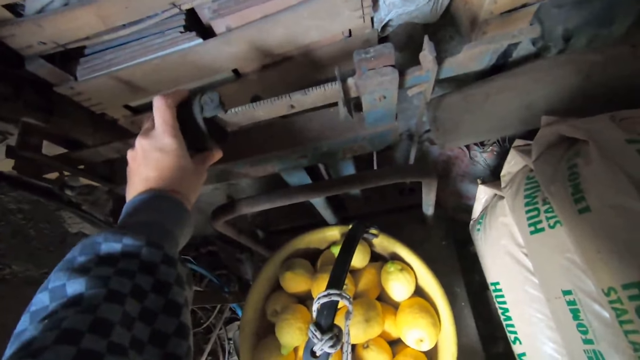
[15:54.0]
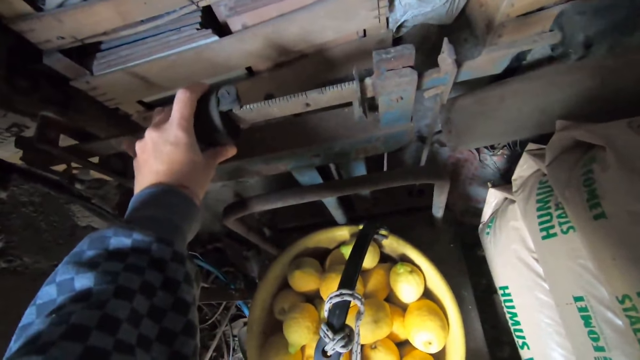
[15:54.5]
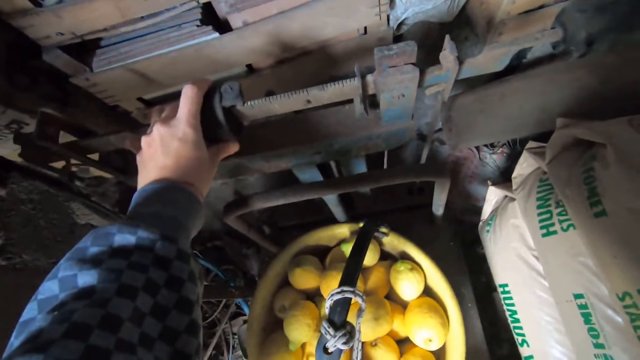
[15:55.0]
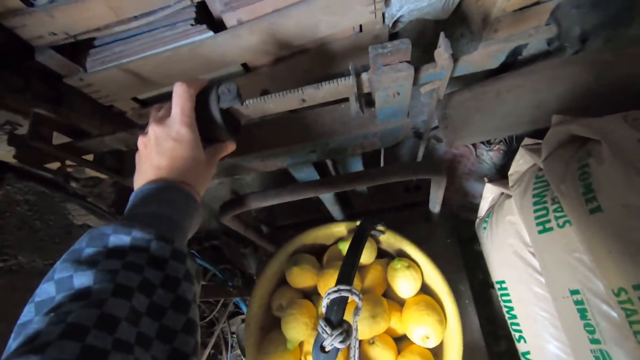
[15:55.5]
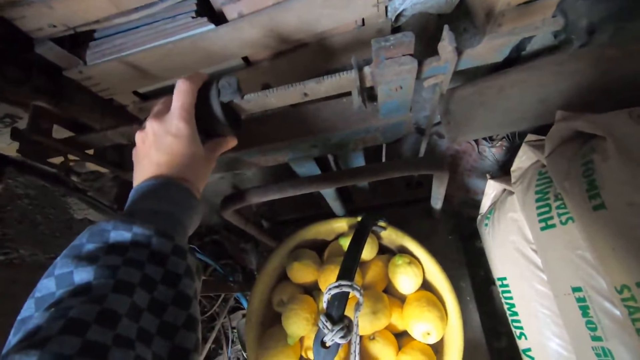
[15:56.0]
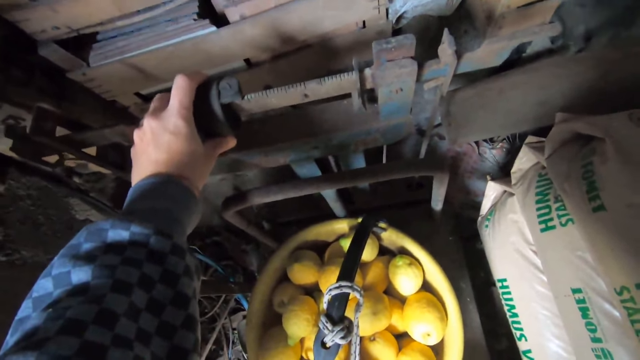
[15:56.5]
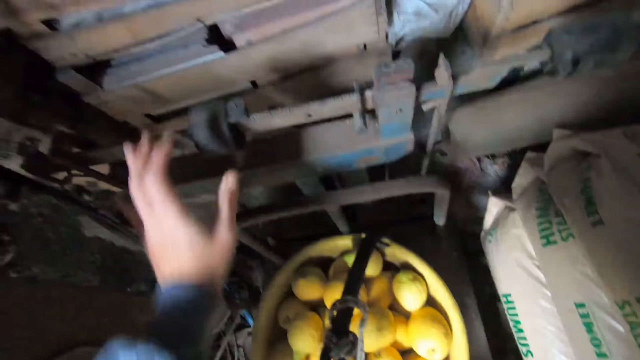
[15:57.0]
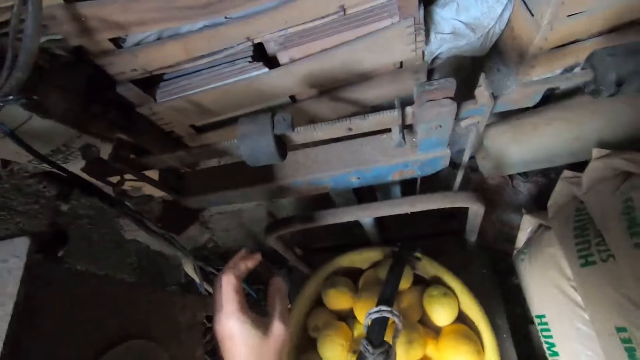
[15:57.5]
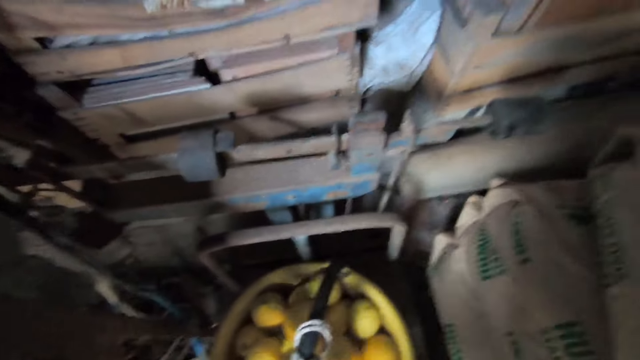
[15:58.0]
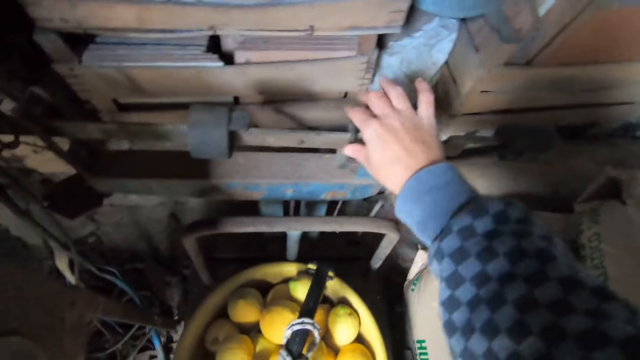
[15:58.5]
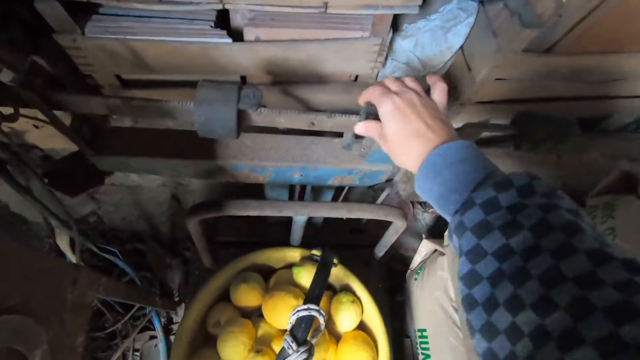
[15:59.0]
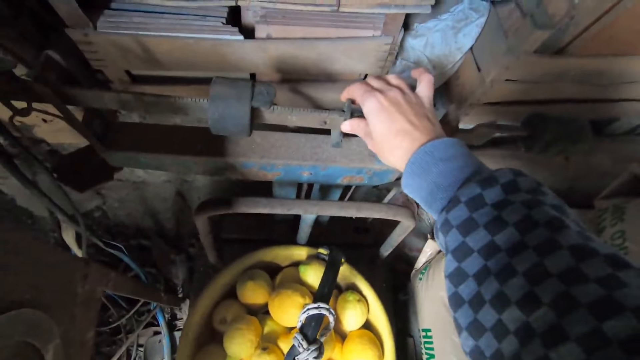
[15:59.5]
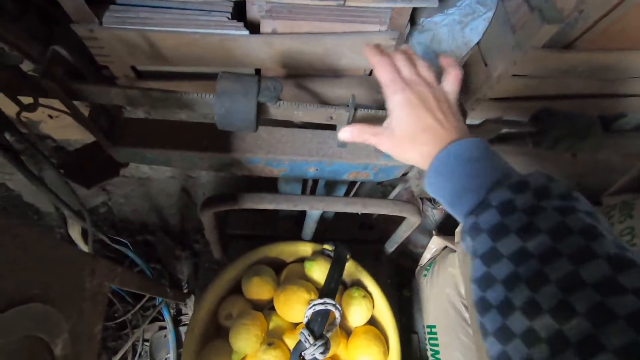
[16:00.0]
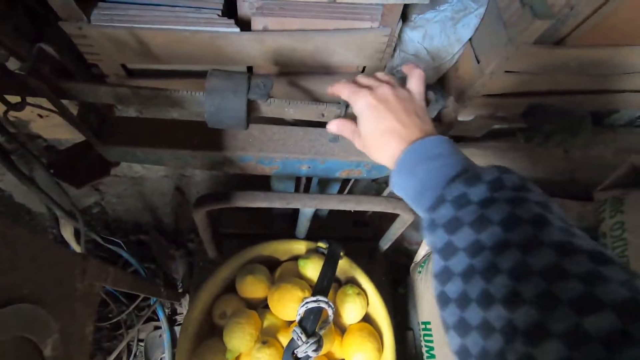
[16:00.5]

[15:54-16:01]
The camera wearer tries to weigh the bucket of lemons.

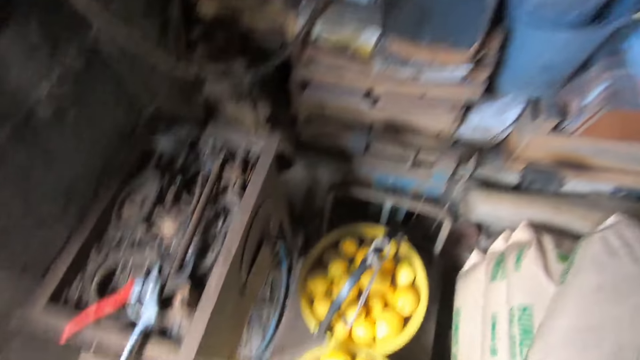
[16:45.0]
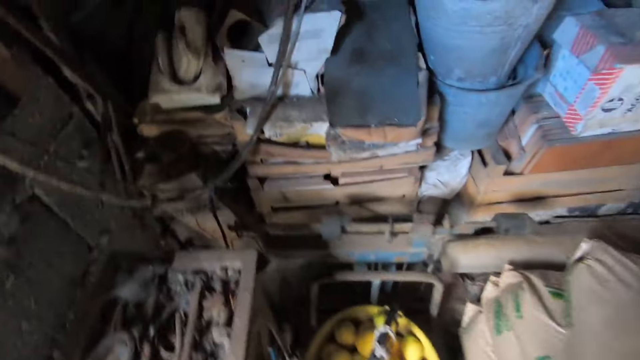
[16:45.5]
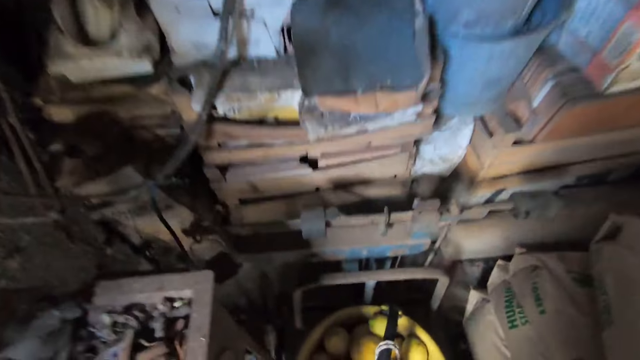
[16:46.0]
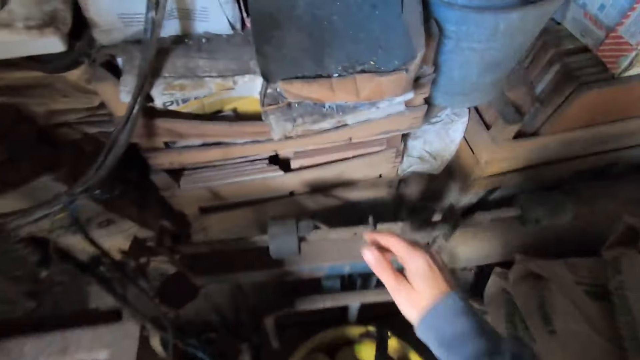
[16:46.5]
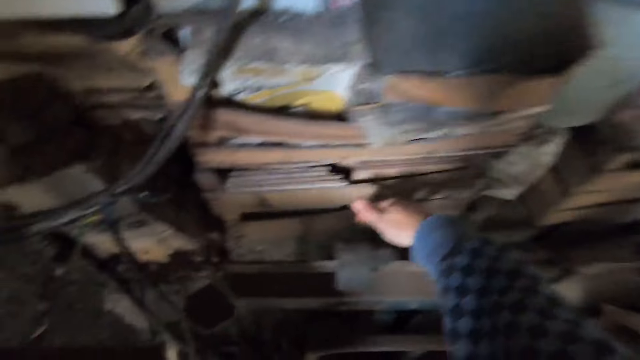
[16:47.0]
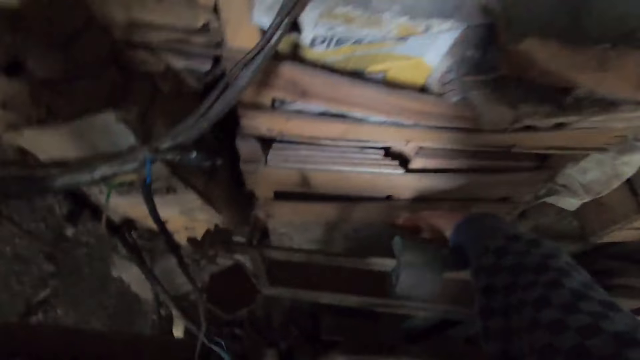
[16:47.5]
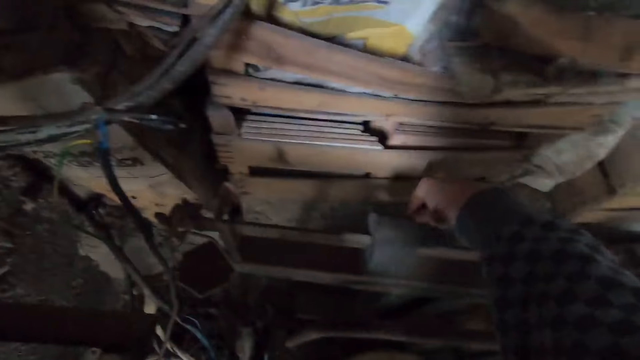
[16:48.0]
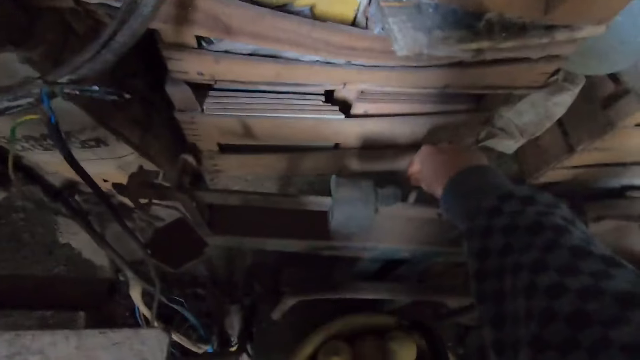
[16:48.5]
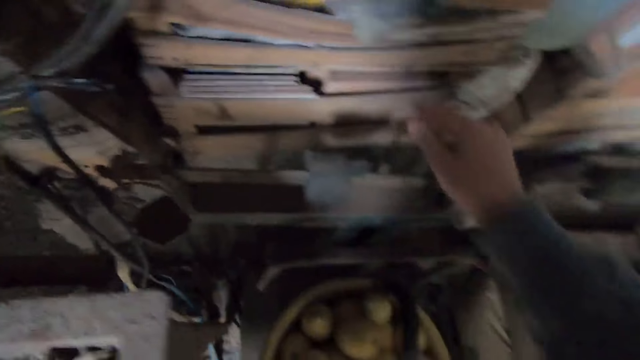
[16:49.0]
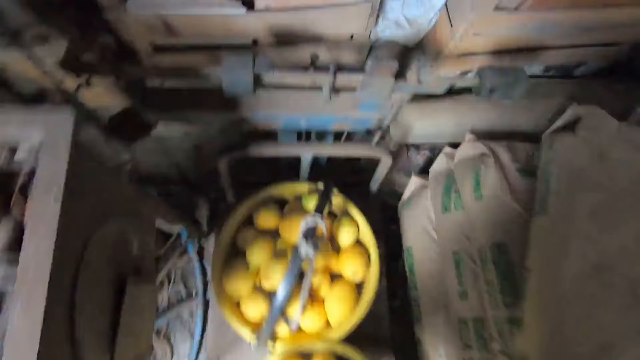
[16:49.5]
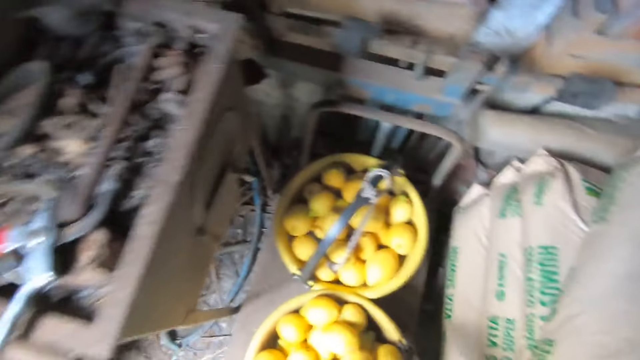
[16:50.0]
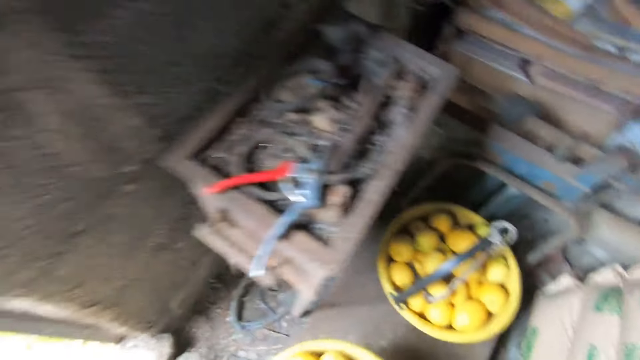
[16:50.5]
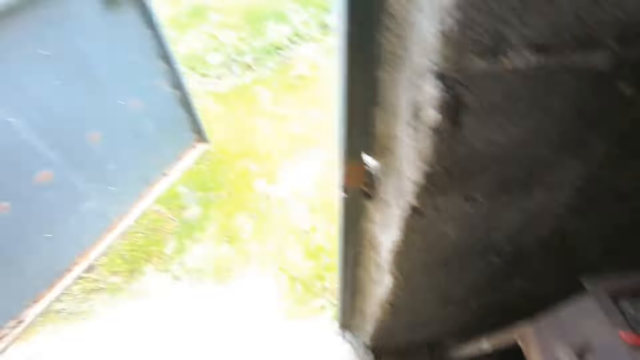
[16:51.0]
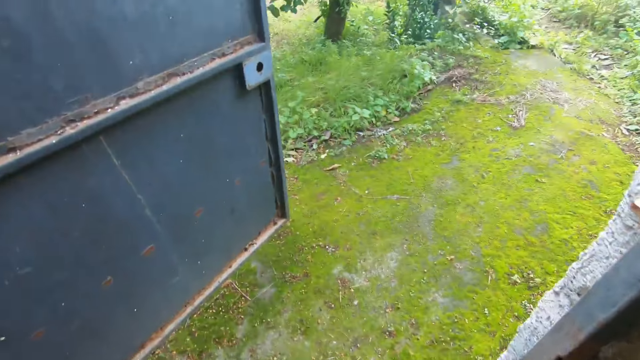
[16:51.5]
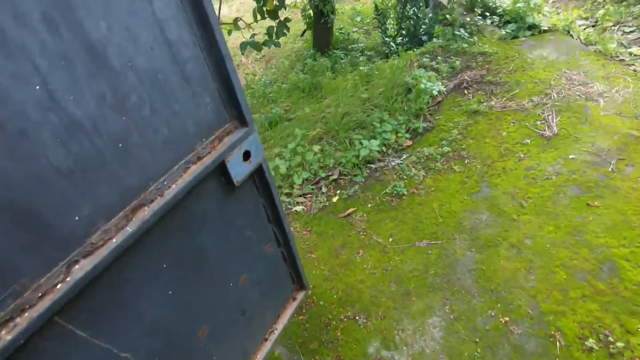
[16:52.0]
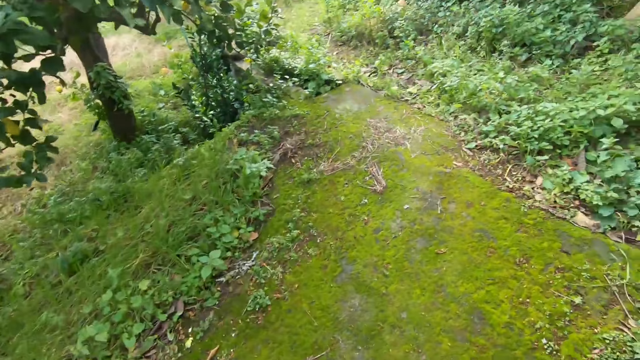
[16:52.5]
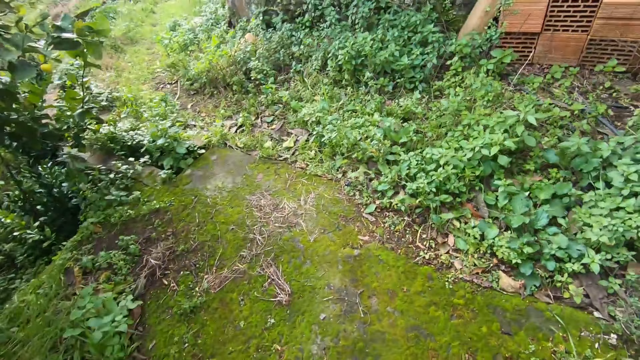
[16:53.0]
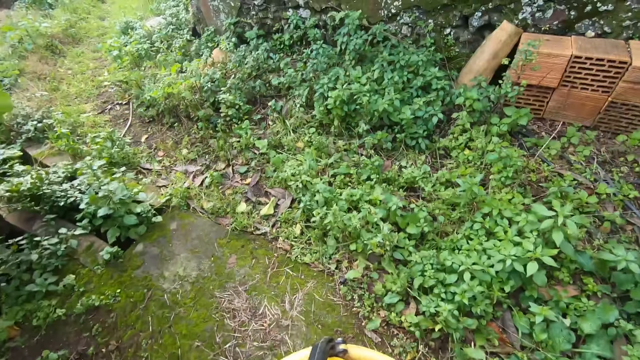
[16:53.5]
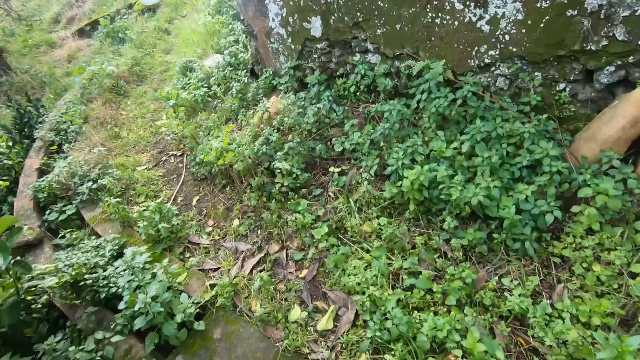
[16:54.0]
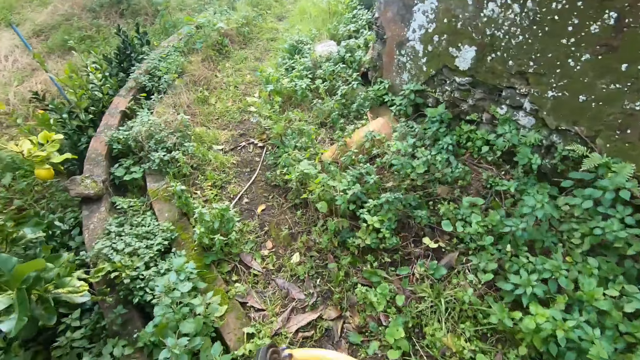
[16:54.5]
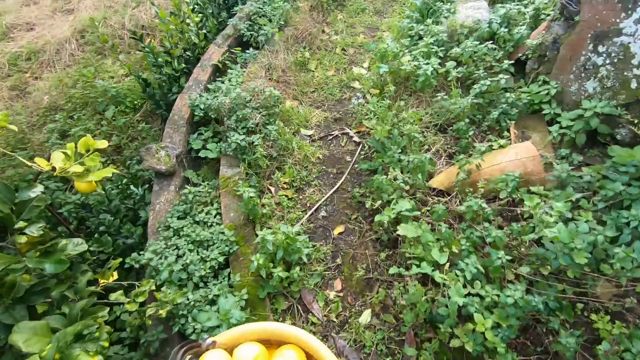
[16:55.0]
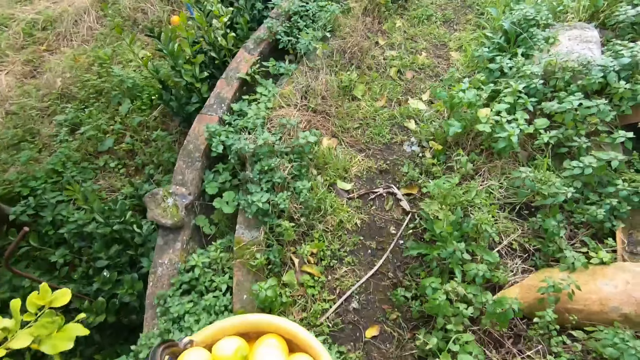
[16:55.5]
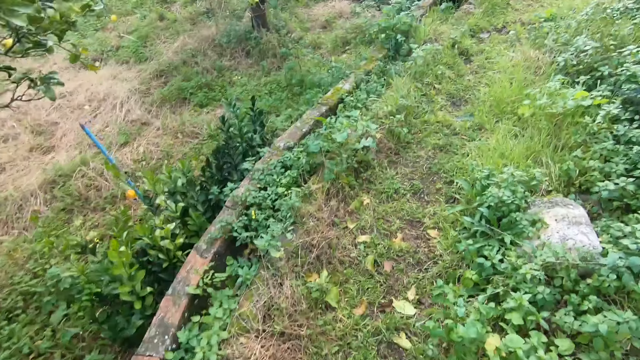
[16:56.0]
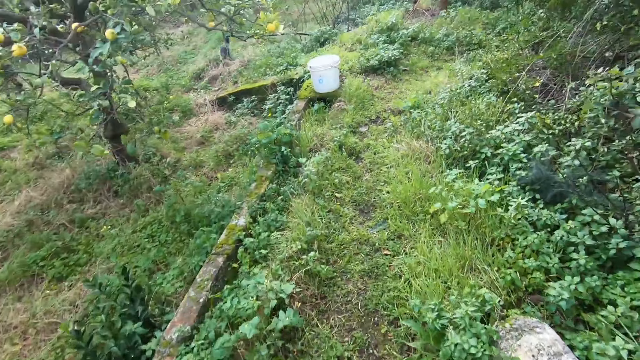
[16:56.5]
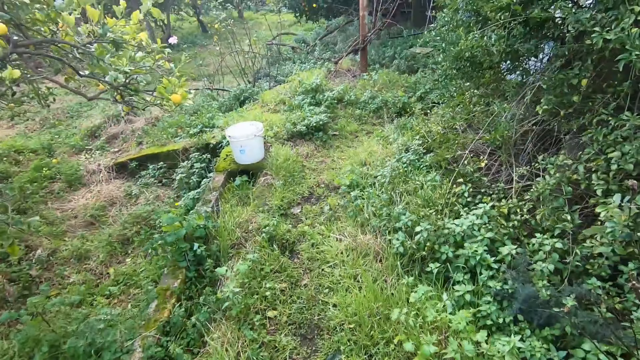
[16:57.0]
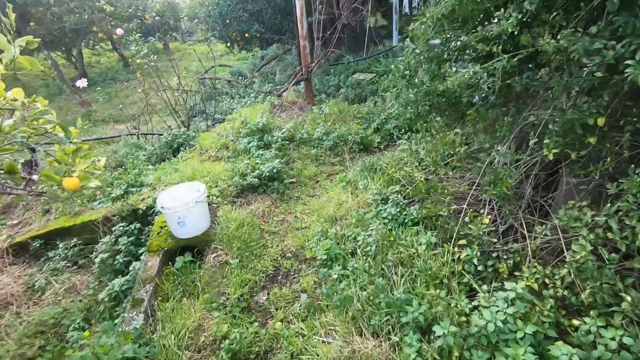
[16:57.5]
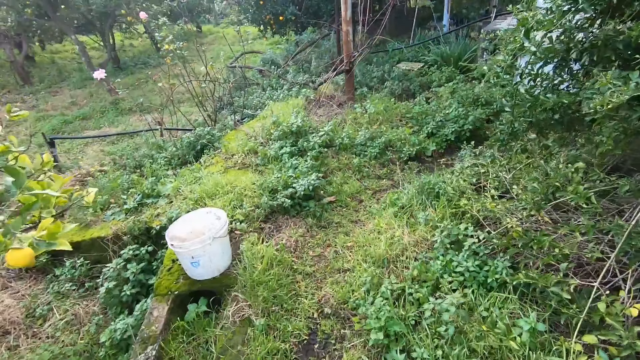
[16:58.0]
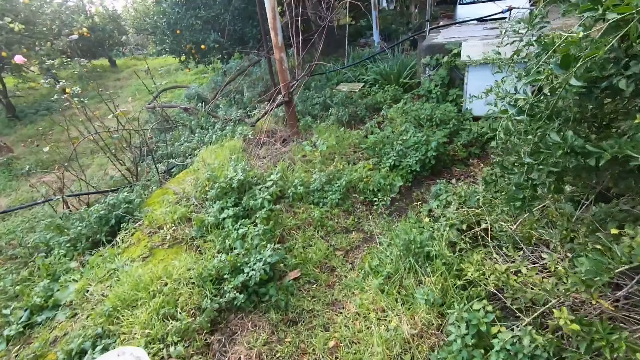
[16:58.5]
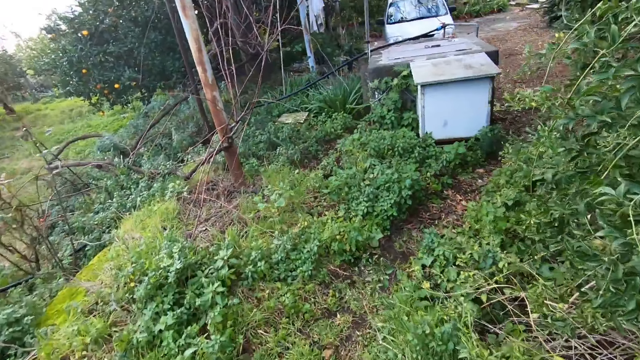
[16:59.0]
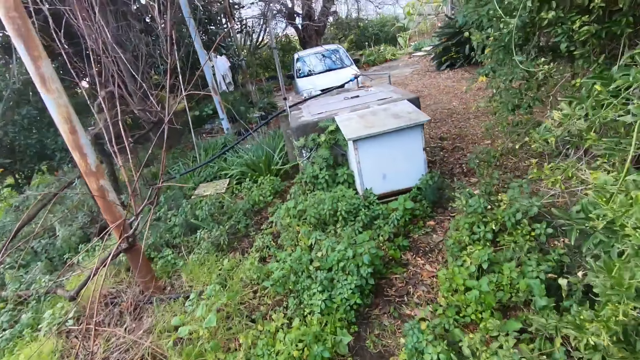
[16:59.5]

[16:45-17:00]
The camera wearer adjusts the weighing scale. They carry the basket of lemons from the weight scale. They walk out of the room. They walk towards the garden of lemon trees.
